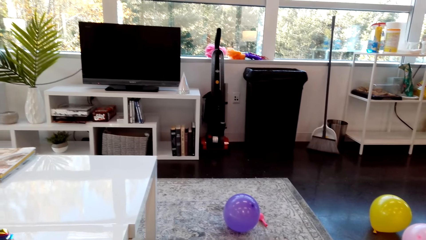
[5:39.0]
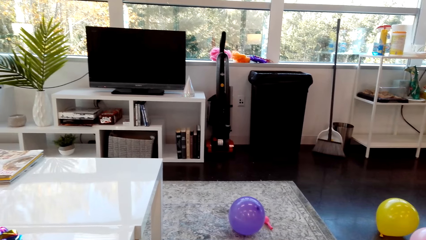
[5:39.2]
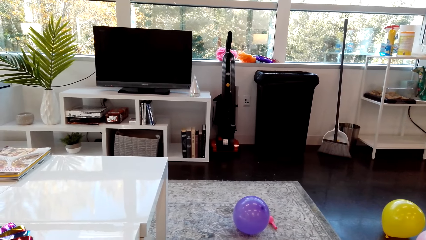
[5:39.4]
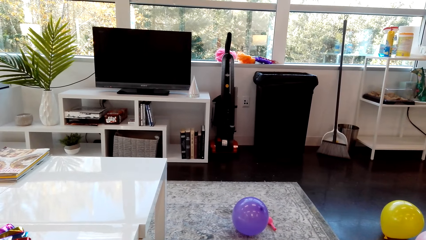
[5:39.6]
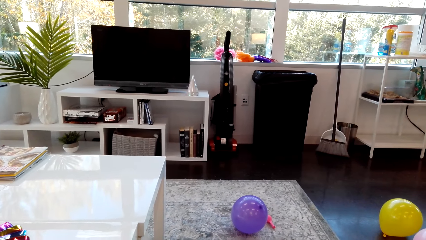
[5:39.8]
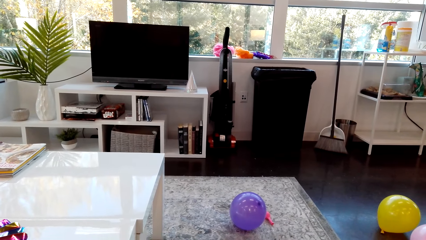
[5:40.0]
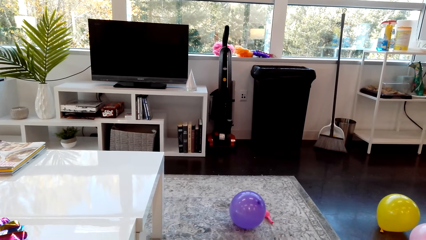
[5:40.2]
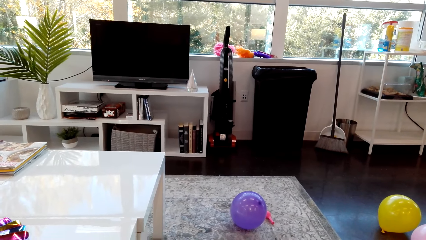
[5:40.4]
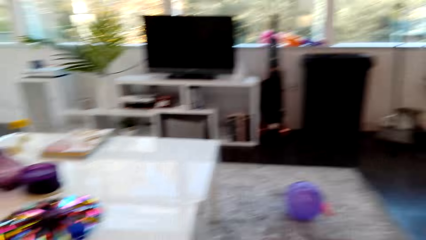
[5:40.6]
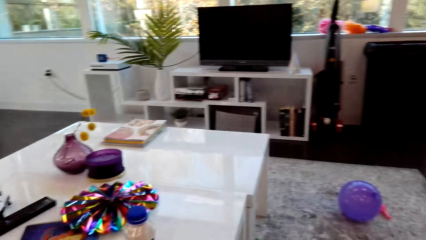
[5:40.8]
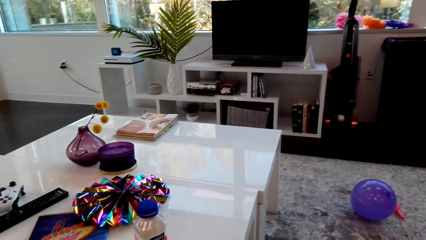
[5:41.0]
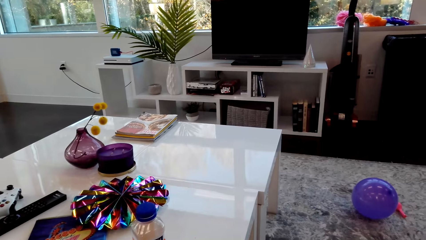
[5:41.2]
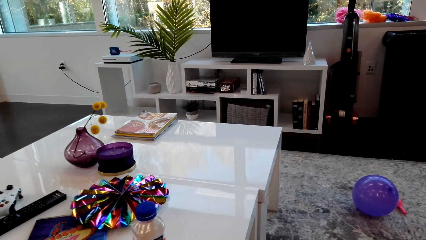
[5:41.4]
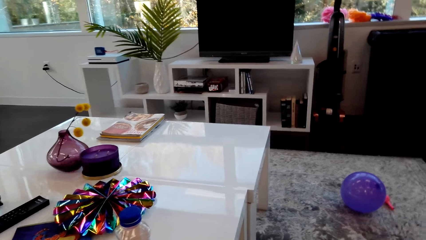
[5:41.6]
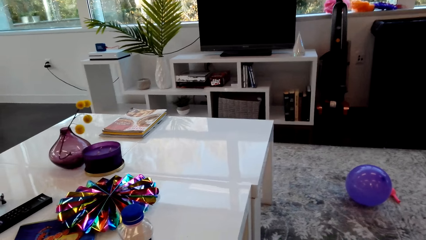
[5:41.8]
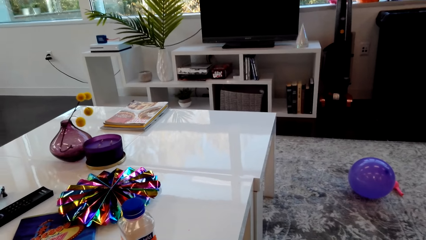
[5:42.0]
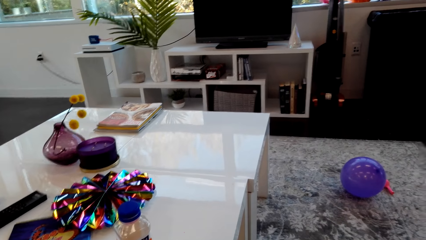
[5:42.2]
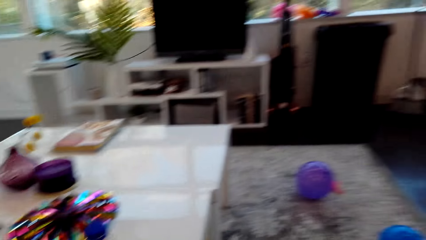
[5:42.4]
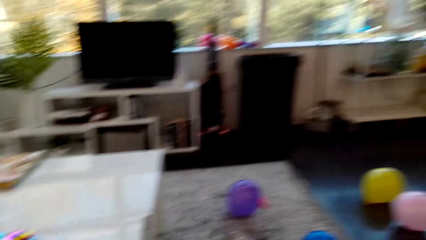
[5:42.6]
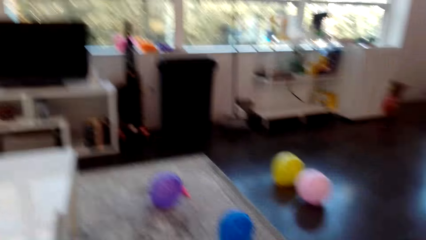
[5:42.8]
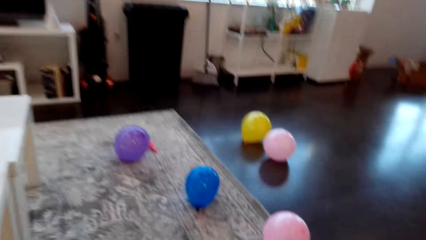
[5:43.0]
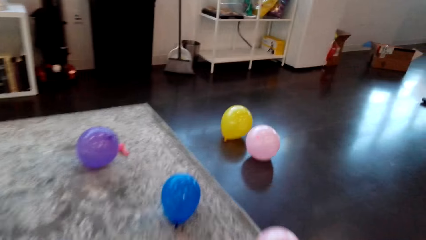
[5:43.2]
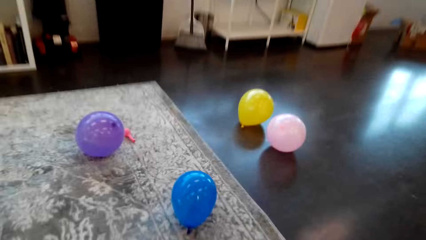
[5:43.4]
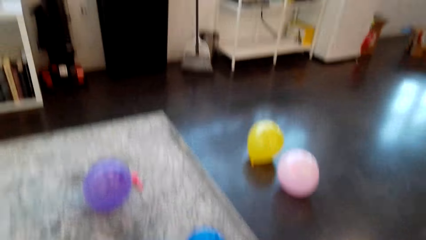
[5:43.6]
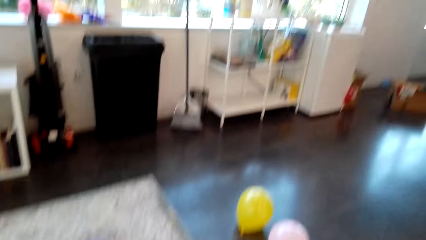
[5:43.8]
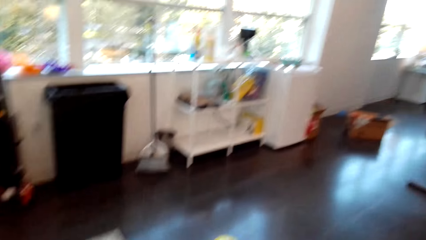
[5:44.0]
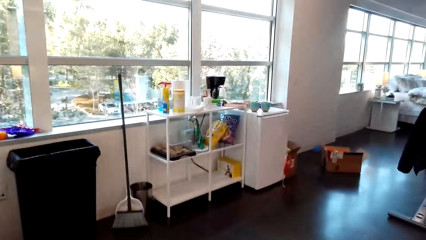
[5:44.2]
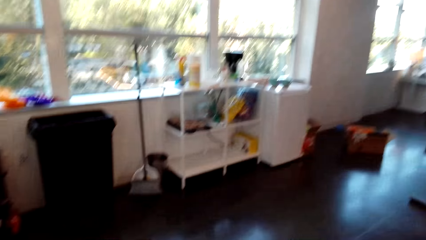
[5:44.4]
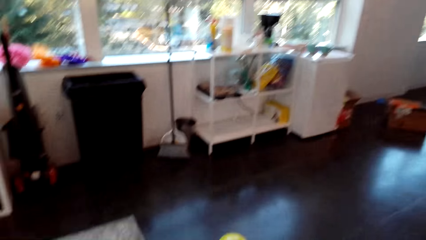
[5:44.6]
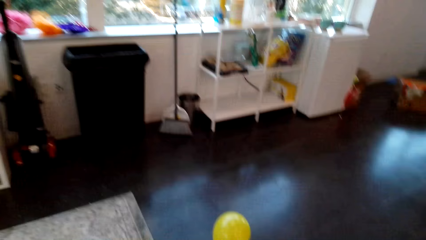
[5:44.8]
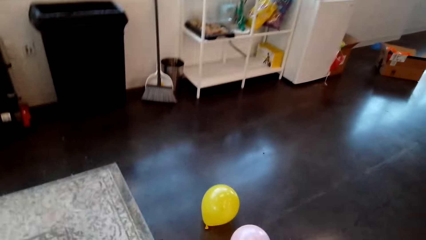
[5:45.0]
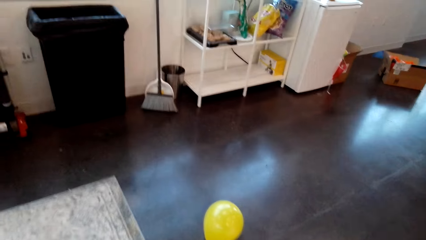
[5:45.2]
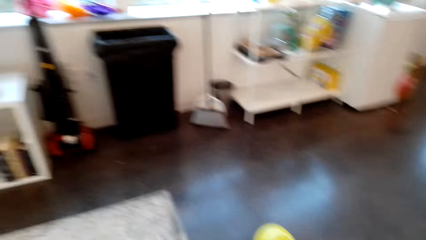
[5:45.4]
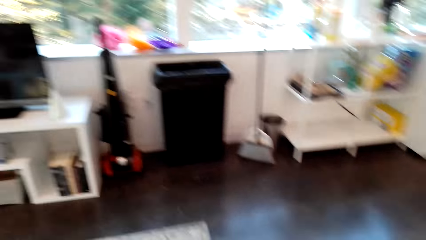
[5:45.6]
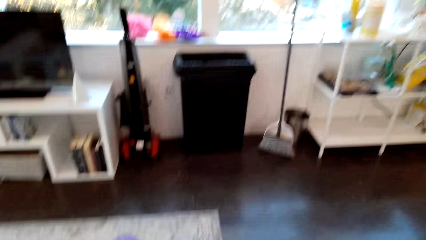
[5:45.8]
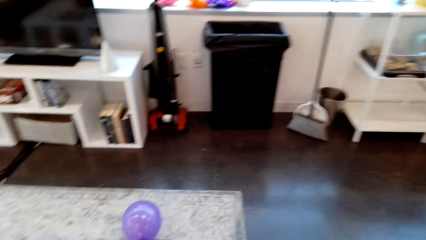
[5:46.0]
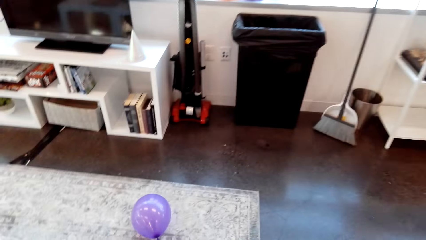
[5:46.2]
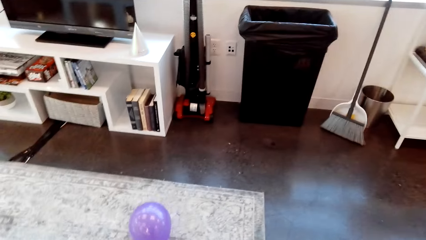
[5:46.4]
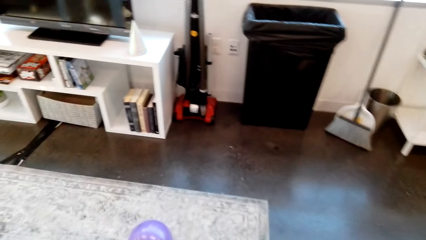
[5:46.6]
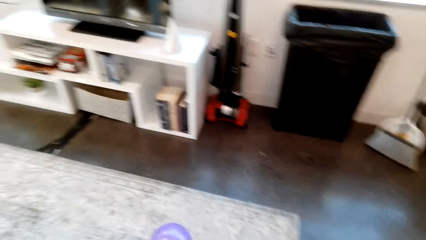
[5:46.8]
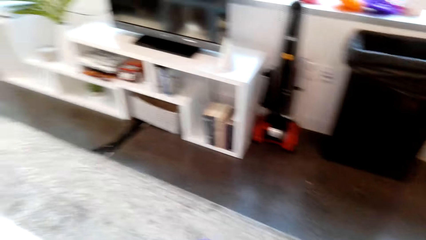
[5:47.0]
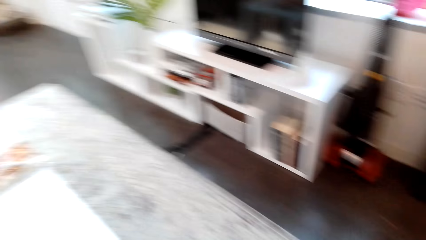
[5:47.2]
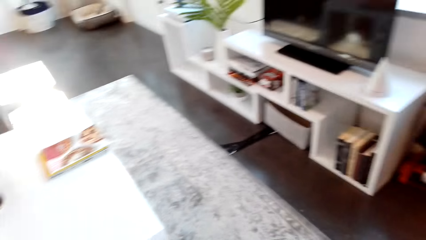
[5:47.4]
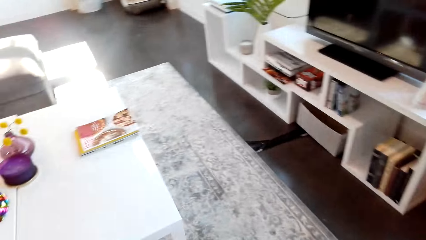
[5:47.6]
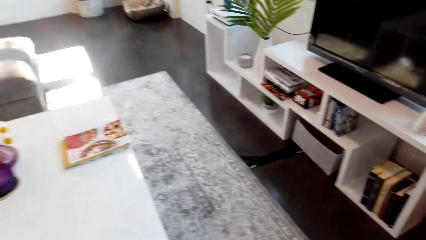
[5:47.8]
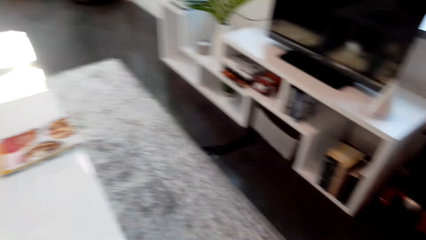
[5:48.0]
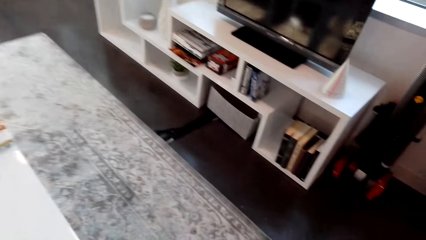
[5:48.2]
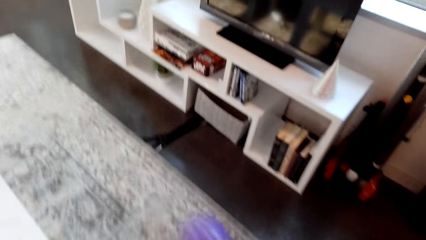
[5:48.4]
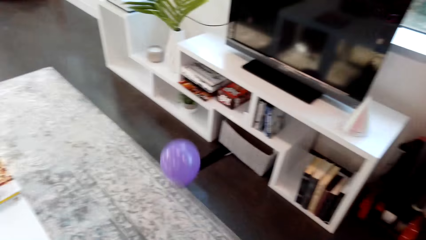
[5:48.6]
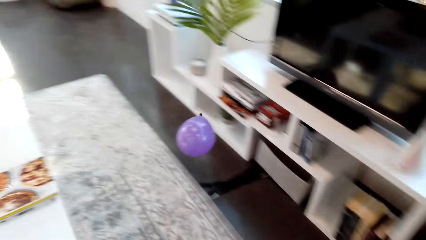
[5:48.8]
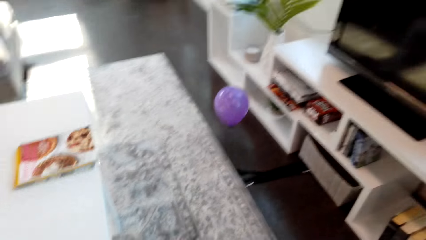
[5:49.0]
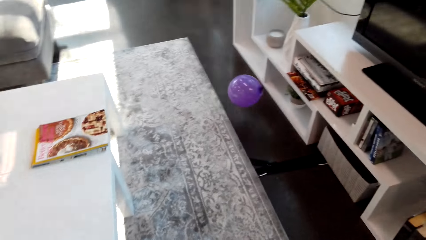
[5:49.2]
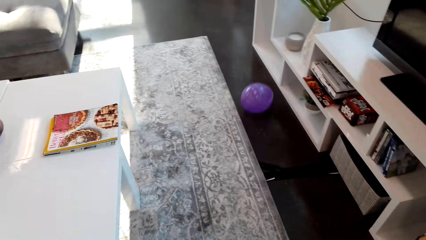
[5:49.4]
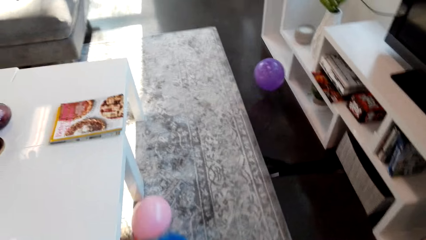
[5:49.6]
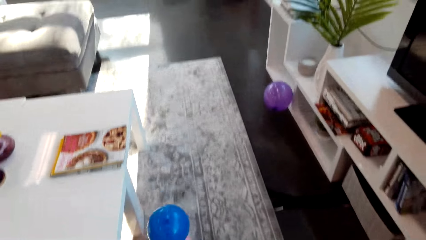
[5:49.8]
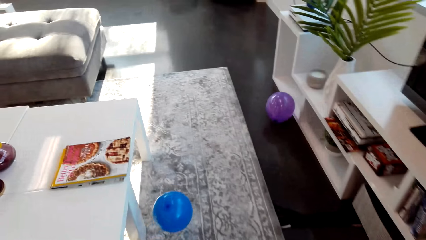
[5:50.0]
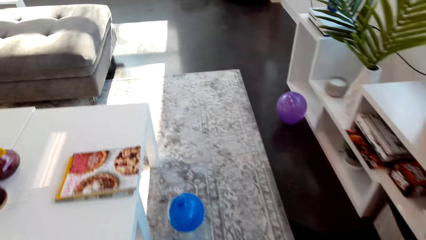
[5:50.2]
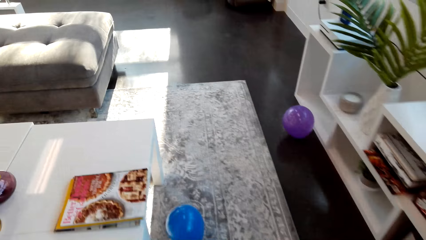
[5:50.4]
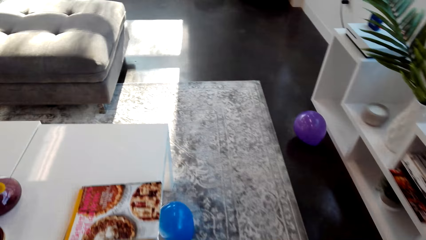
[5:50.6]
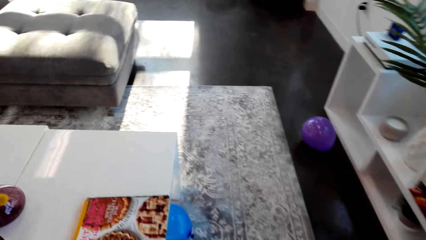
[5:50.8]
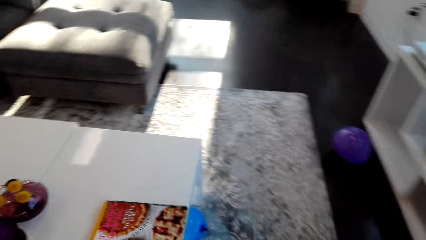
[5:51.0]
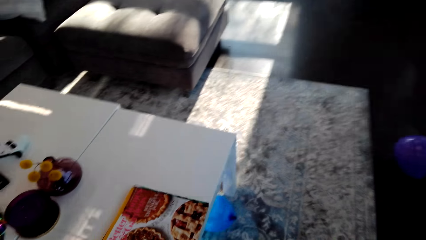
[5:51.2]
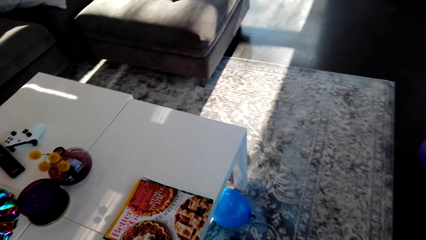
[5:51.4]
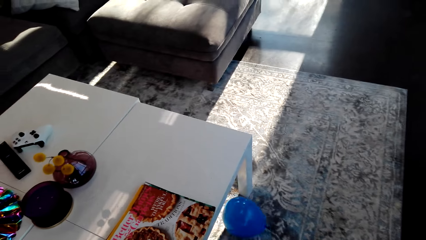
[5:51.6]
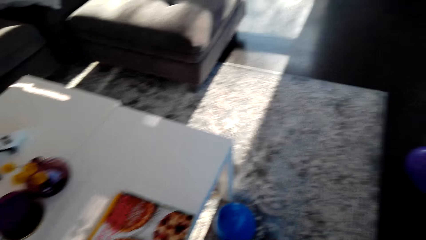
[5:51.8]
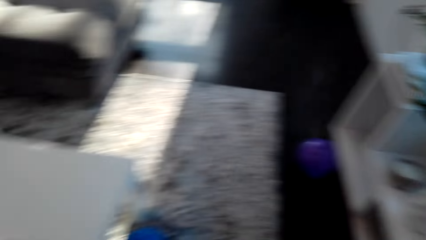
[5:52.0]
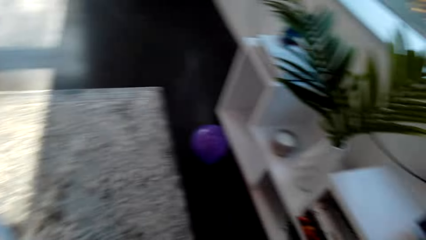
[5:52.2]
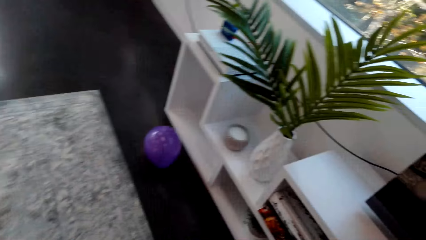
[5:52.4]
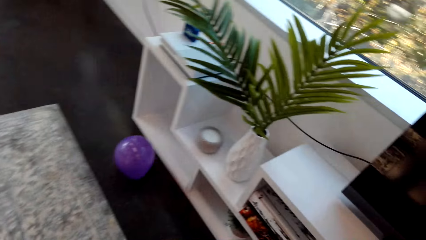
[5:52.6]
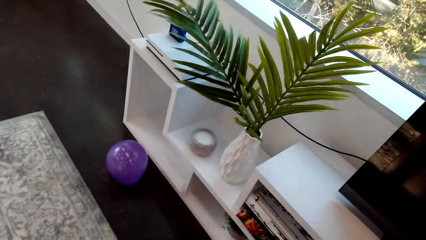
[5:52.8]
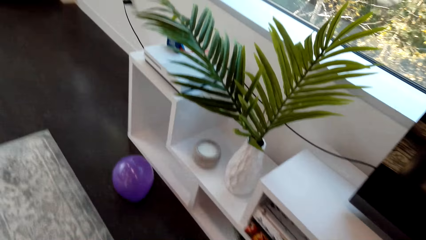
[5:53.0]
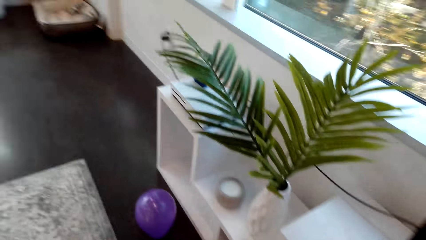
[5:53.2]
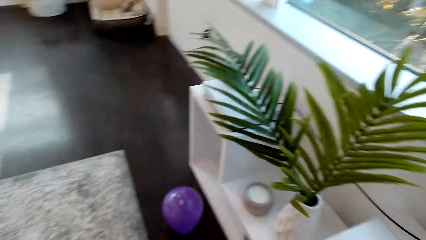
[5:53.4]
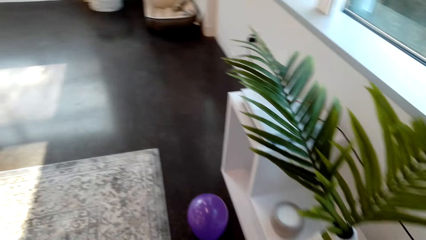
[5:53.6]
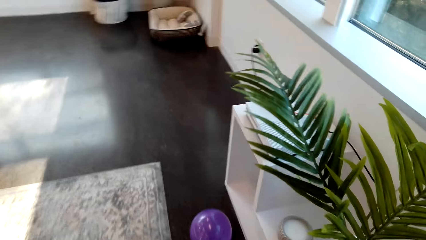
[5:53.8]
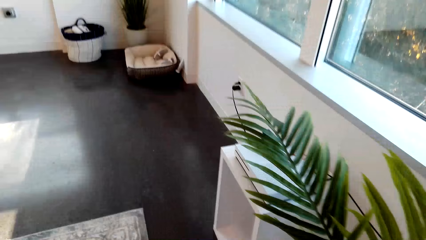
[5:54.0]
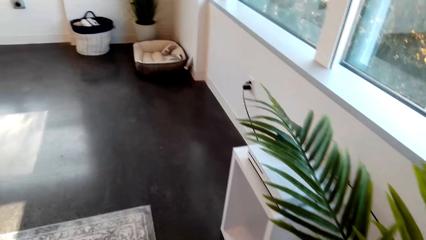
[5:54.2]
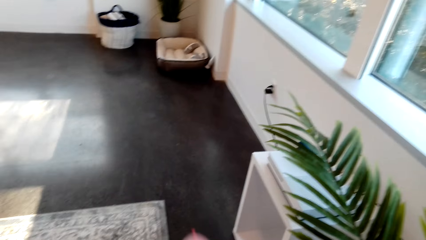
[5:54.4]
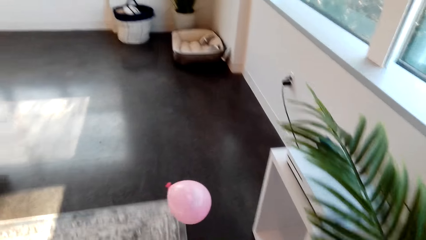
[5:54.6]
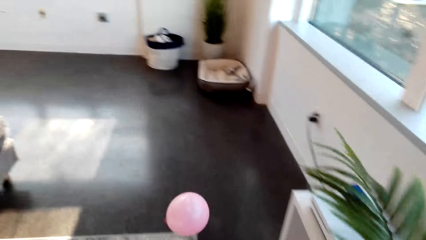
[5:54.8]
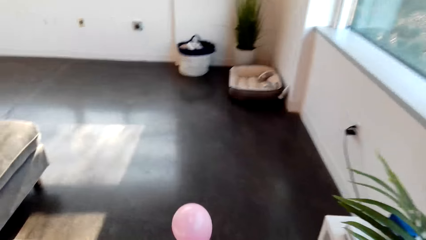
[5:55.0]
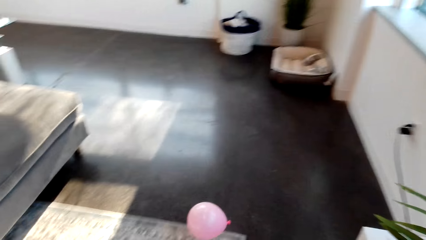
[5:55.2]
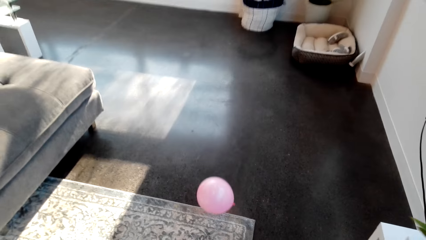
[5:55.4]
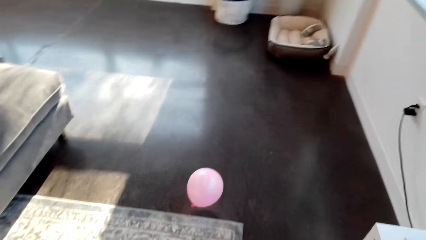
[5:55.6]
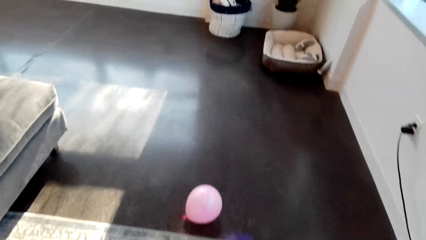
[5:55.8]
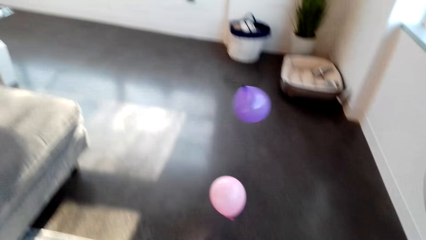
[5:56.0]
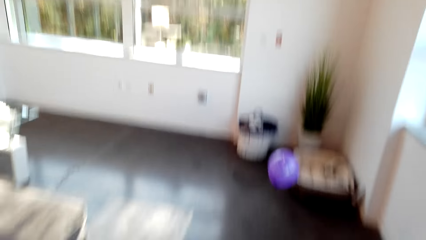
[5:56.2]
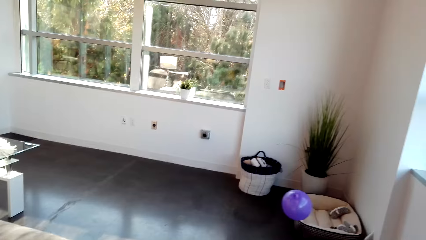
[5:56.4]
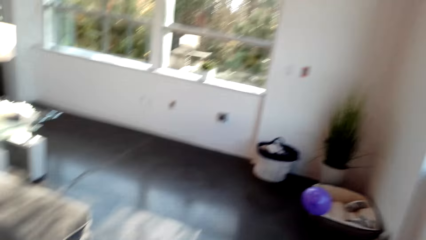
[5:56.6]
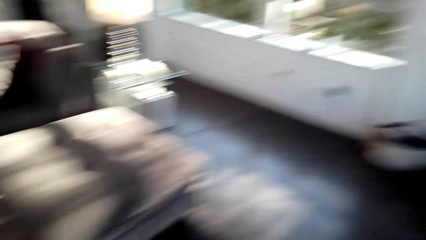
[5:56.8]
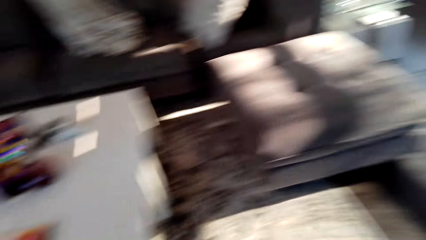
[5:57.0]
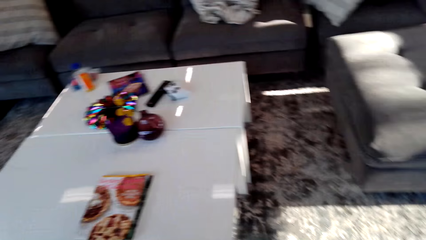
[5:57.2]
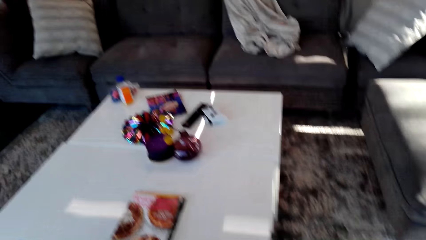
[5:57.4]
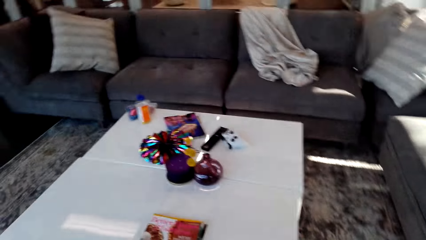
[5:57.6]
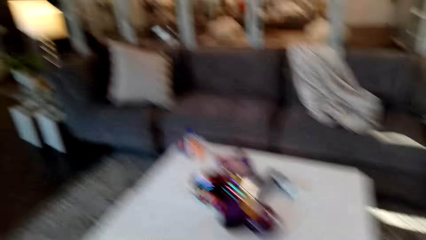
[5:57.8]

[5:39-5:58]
The camera wearer moves in the room. They kick the balloon. They throw the balloon.
